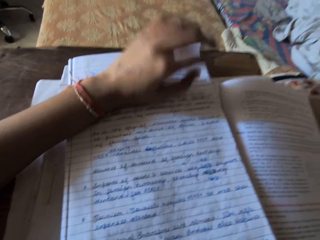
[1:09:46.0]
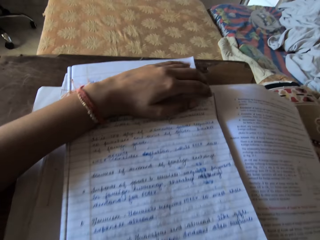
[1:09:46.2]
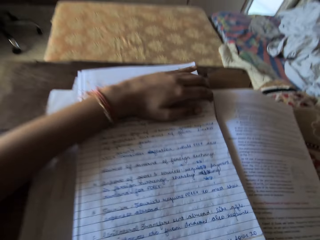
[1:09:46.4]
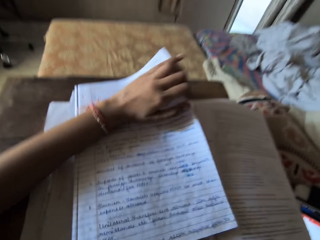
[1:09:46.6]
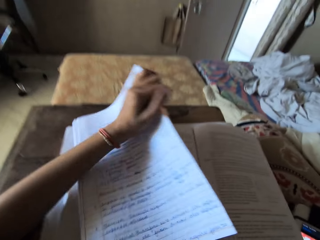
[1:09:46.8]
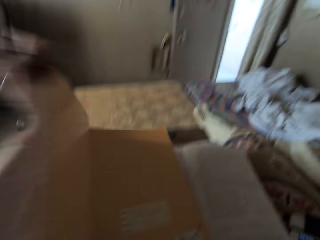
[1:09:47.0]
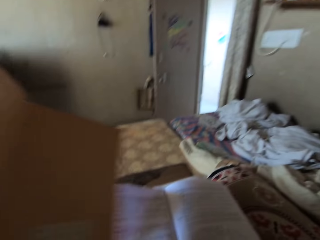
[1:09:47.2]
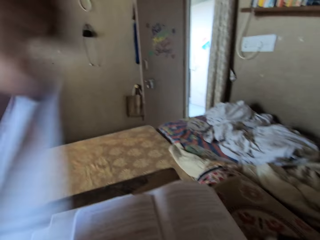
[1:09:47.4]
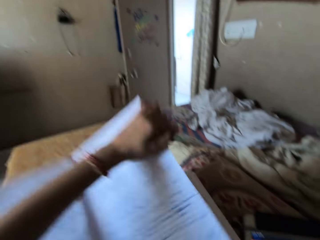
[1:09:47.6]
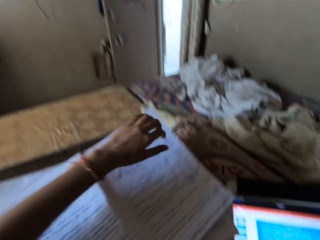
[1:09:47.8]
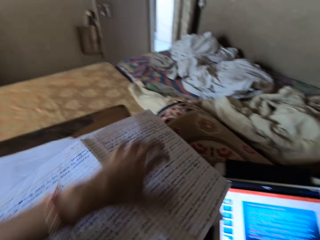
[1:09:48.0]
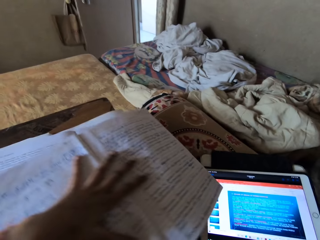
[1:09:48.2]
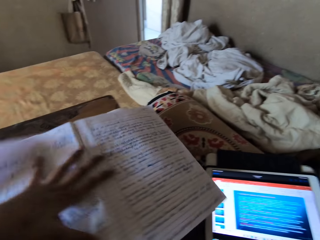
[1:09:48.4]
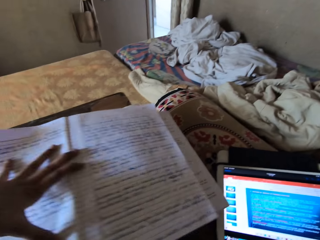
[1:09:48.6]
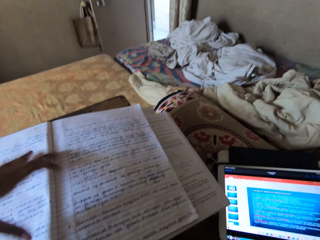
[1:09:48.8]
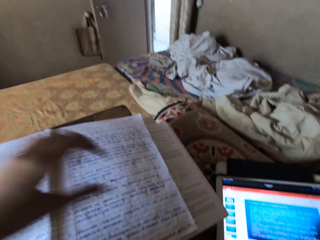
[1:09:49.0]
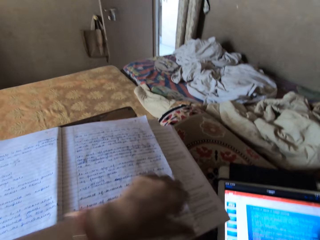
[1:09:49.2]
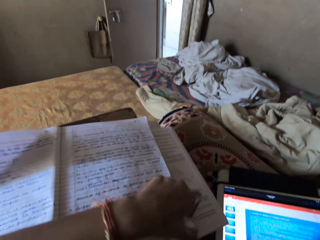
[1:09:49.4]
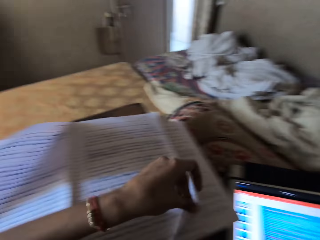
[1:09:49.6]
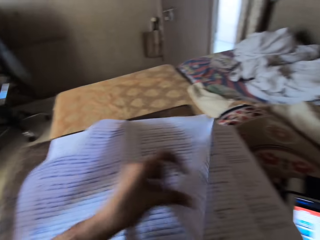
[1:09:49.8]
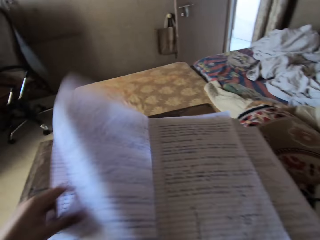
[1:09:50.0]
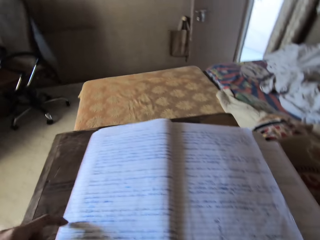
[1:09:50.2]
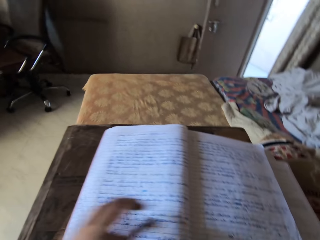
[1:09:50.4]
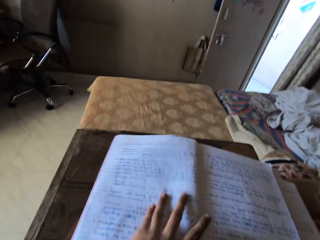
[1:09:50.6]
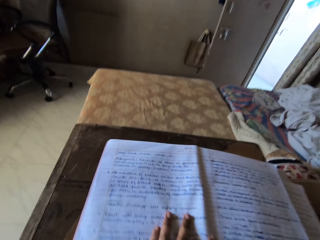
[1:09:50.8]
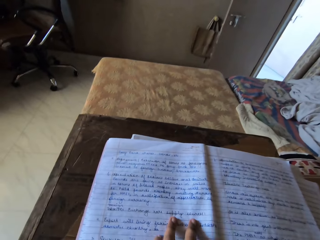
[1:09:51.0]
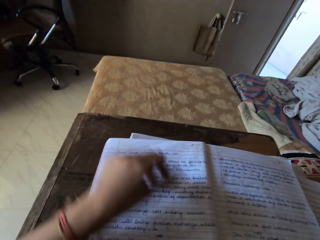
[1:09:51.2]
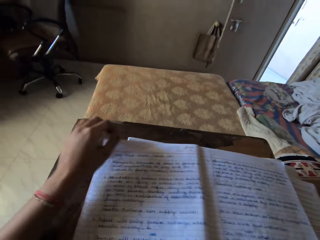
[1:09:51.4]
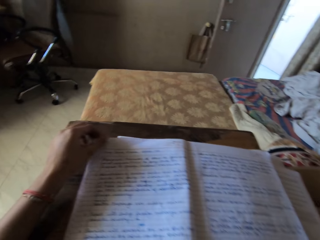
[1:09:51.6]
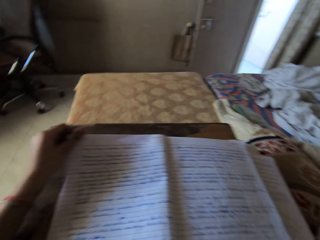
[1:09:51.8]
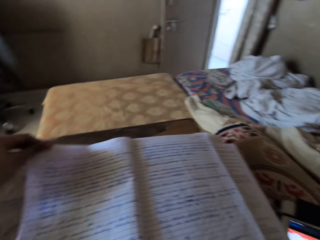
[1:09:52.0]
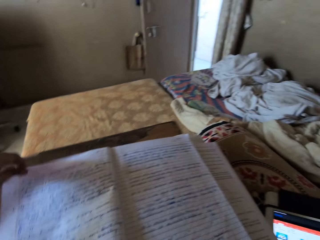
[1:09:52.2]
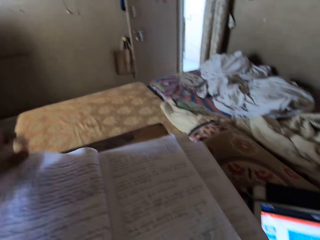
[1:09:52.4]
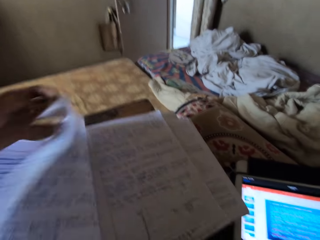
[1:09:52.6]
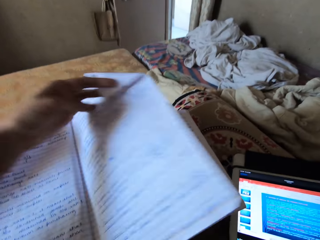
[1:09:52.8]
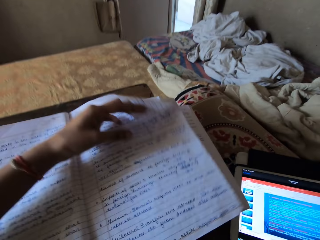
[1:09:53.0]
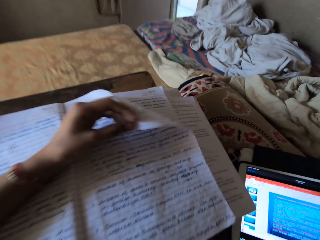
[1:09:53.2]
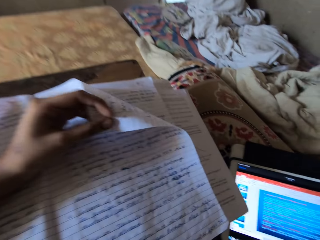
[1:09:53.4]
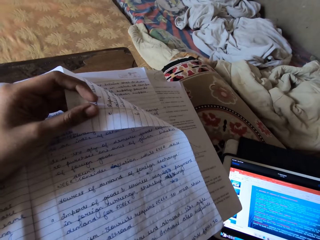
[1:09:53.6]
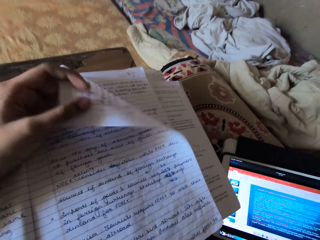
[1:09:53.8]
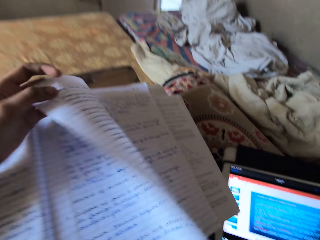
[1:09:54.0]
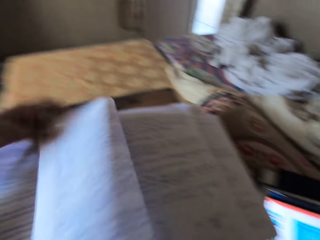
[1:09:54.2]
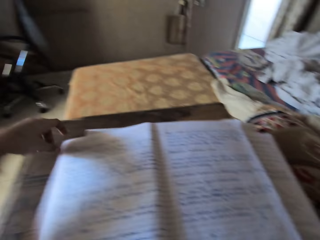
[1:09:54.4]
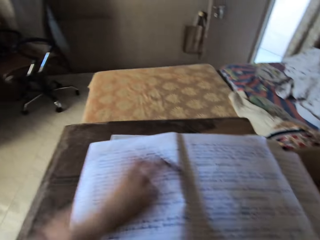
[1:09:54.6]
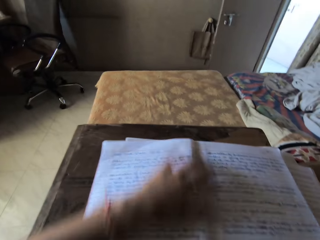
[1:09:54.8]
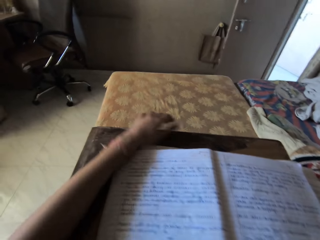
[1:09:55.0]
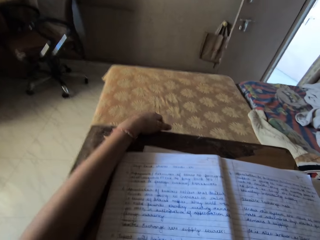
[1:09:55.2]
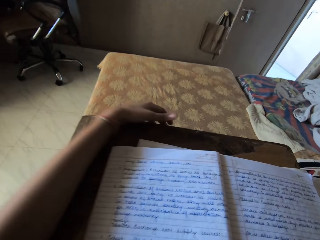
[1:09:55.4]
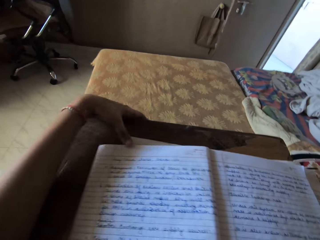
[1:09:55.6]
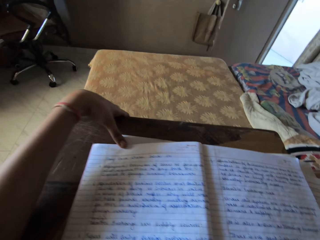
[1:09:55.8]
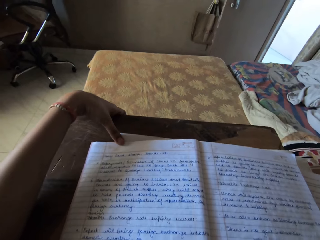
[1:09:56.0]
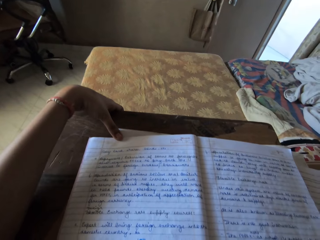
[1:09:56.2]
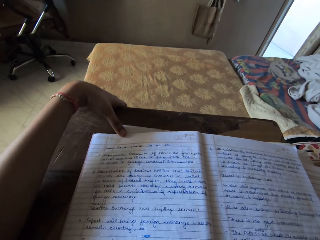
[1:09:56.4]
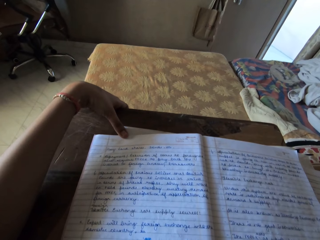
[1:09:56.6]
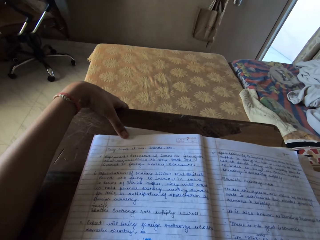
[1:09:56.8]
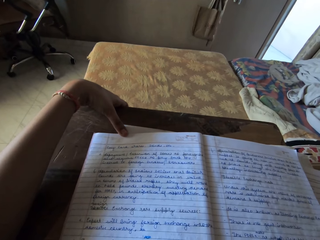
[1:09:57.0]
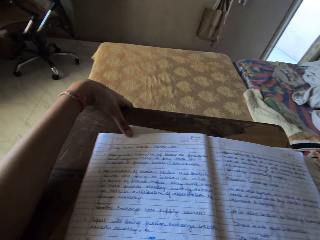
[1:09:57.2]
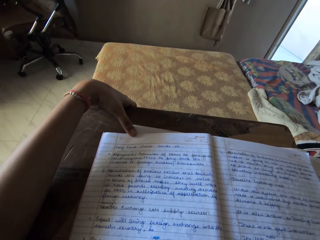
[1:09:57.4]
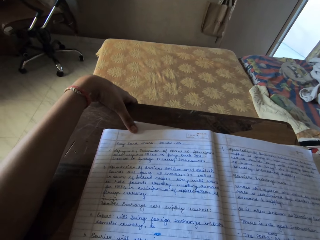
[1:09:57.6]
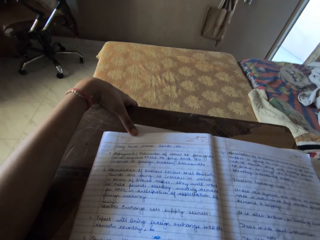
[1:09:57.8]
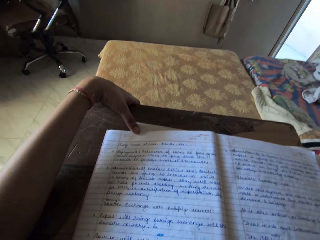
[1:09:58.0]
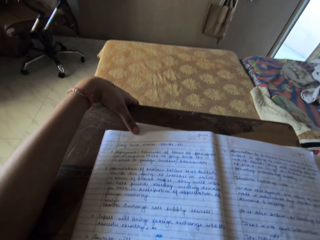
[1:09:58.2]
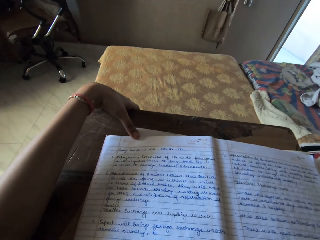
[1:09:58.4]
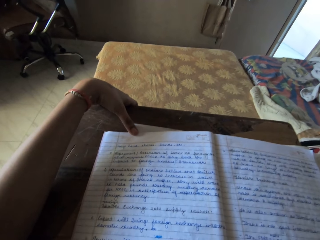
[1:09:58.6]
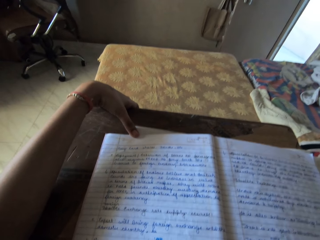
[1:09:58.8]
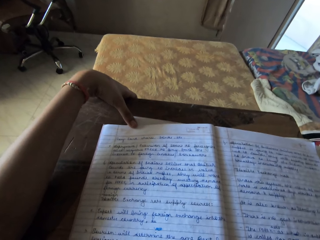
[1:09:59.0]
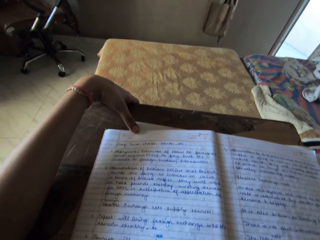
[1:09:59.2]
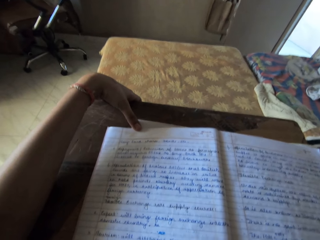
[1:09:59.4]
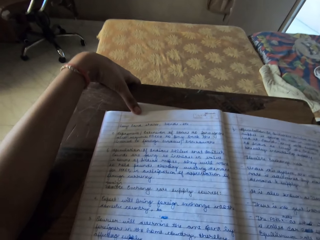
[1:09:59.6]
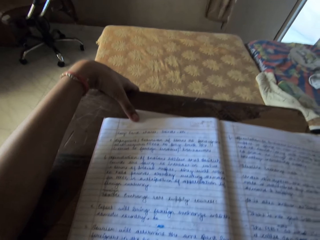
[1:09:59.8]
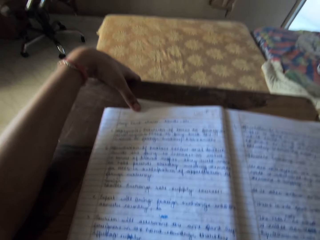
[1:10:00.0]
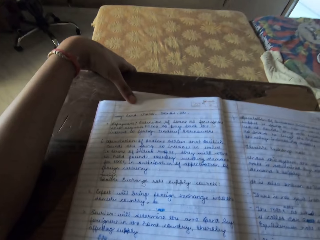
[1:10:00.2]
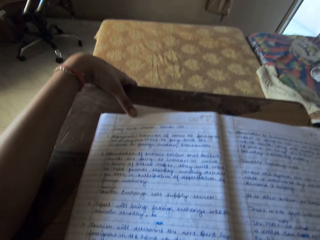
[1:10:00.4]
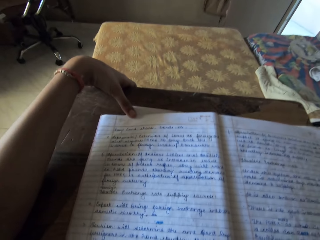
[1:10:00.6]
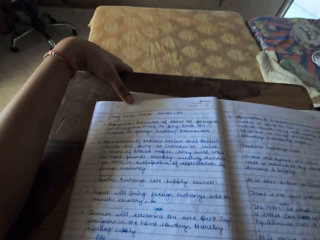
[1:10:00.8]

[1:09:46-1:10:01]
The camera wearer lifts the book with her left hand. She puts the book on another book on the desk. She turns a book page with her left hand. She moves the book with her left hand. She turns a book page with her left hand. She does it again. She puts her left hand on the desk. She looks at the book.

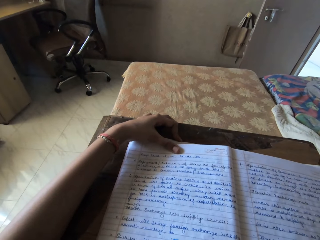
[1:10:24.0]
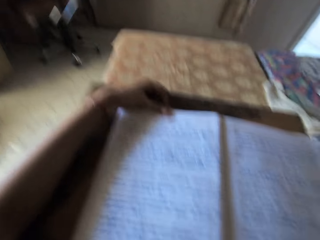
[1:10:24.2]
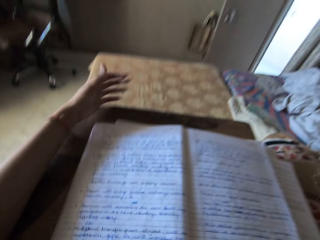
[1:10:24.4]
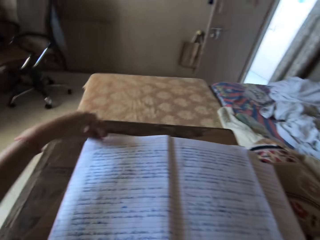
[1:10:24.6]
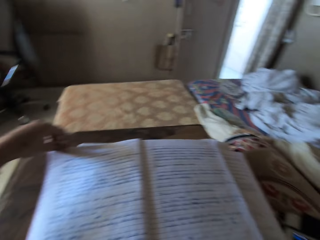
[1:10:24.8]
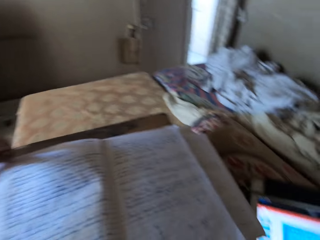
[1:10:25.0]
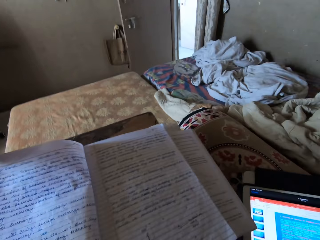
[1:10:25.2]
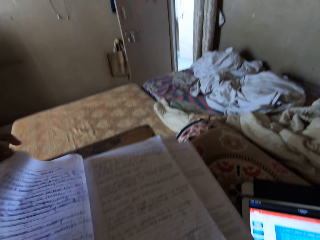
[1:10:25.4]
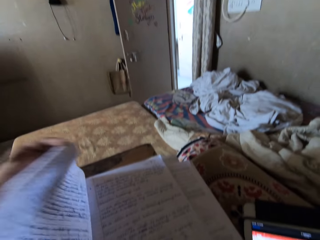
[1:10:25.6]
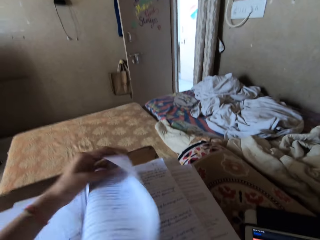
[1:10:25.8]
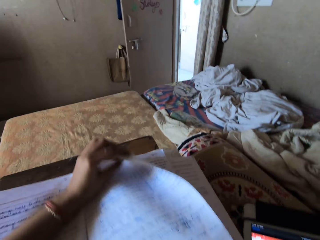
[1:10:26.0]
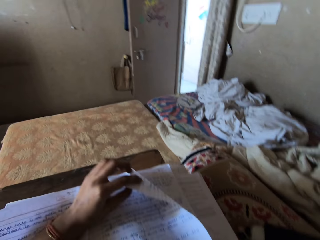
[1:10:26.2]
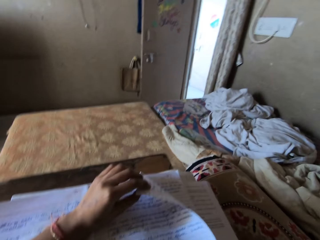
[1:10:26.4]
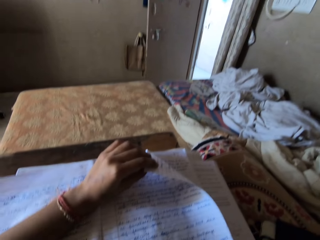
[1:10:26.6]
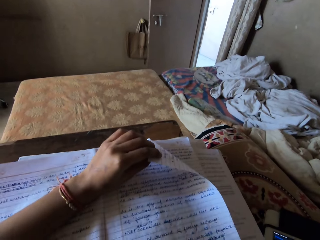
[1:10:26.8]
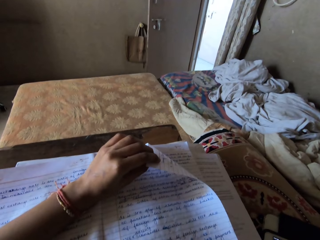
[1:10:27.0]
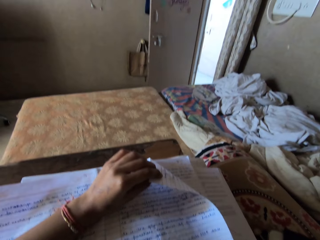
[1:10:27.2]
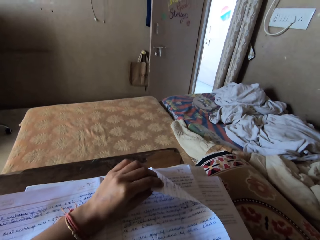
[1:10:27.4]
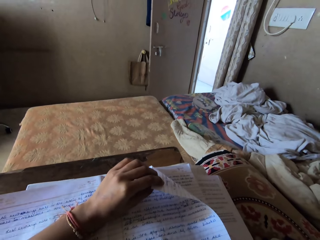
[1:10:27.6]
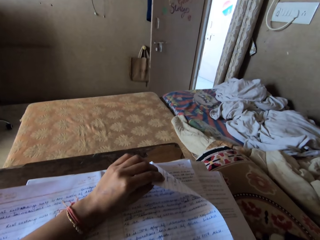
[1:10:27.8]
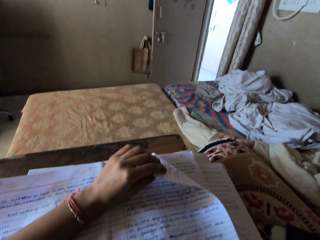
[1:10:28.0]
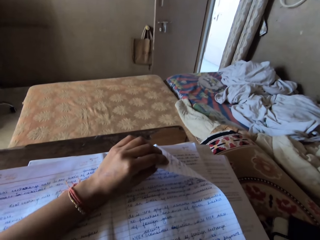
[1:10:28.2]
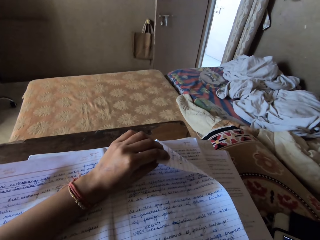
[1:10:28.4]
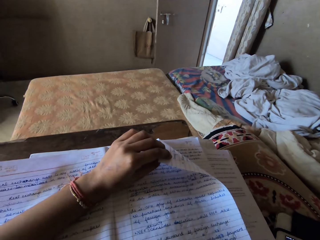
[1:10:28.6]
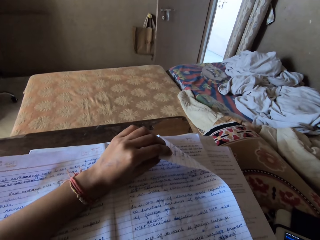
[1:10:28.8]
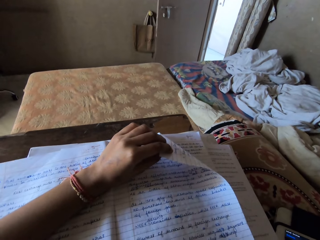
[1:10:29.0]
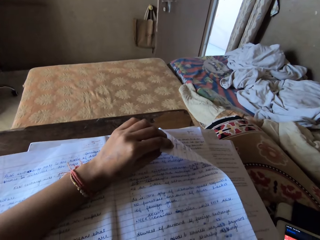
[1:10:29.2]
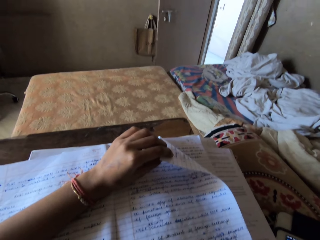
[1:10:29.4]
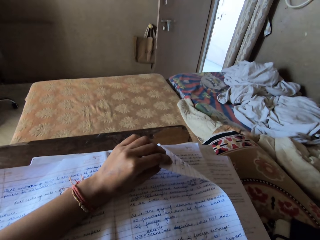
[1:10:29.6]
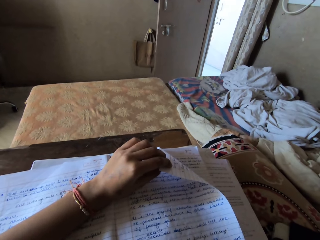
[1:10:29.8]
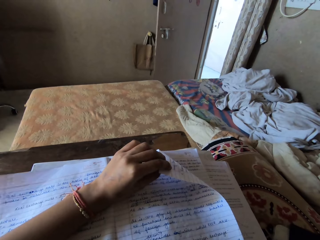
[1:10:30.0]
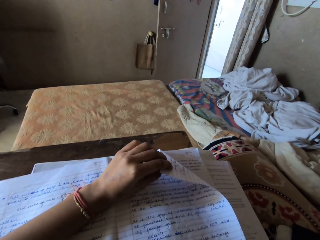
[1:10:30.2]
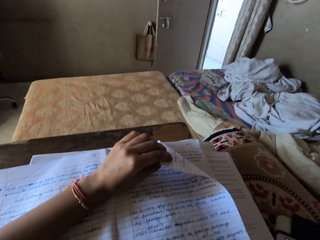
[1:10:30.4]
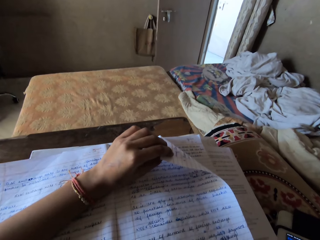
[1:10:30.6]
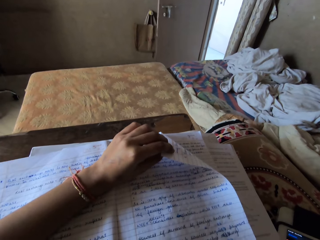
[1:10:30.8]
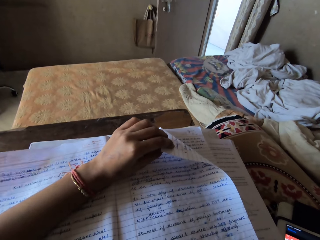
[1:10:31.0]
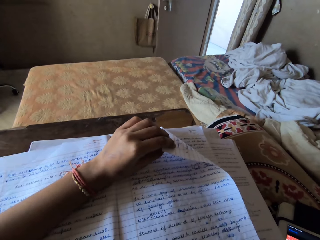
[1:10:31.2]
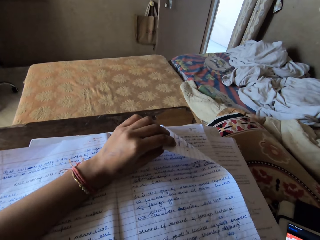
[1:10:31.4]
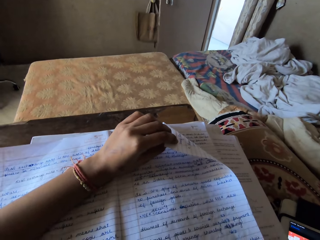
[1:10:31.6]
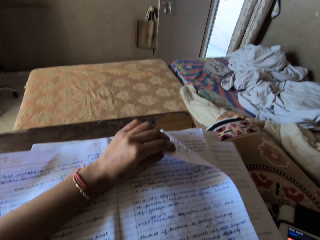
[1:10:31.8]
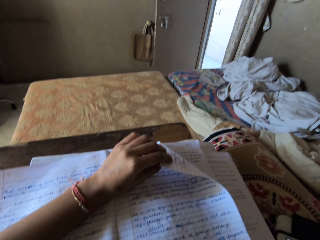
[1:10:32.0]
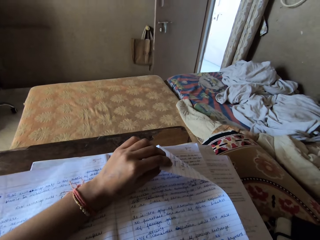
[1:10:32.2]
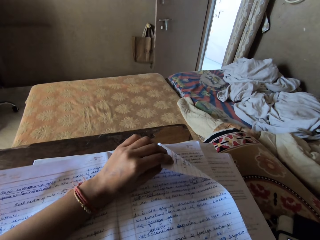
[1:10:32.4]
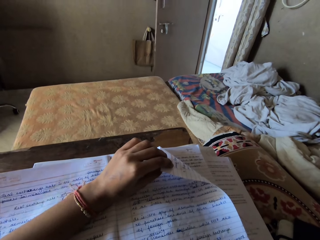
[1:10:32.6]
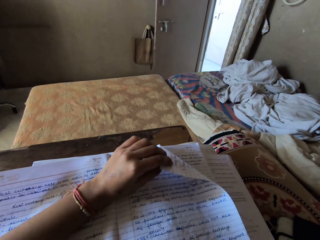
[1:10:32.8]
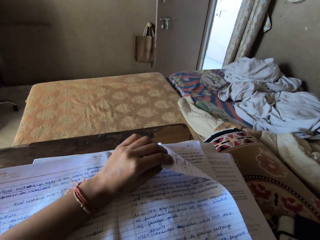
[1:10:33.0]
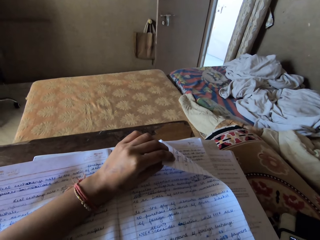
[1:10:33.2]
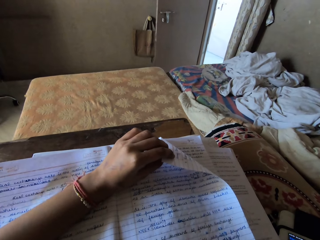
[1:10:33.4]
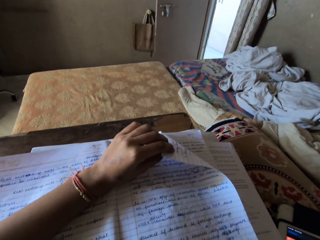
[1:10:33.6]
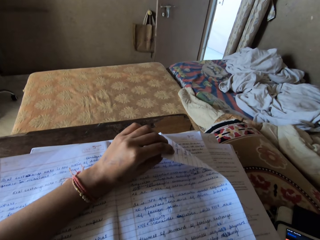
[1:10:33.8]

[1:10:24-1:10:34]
The camera wearer turns a book page with her left hand. She looks at the book.
